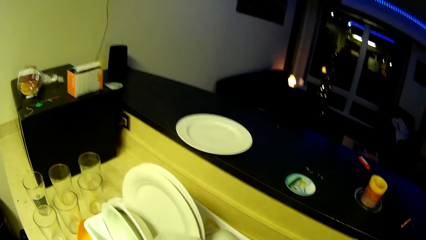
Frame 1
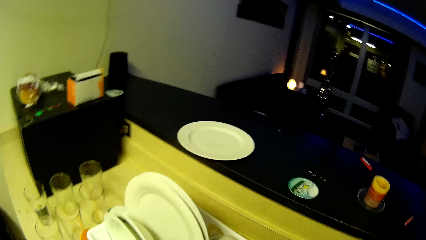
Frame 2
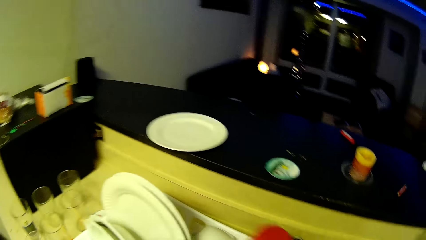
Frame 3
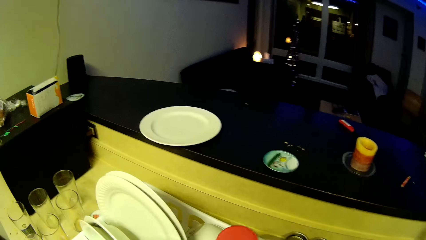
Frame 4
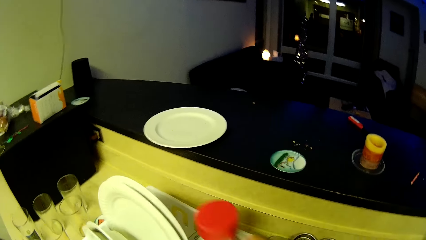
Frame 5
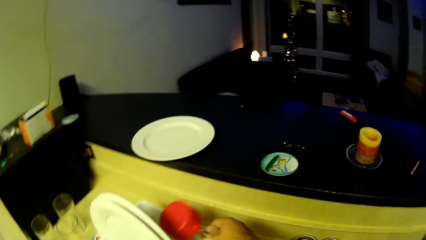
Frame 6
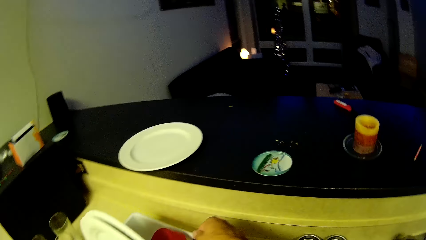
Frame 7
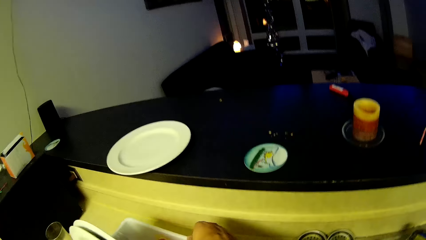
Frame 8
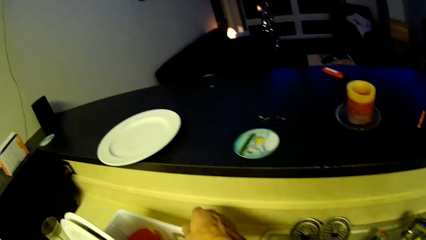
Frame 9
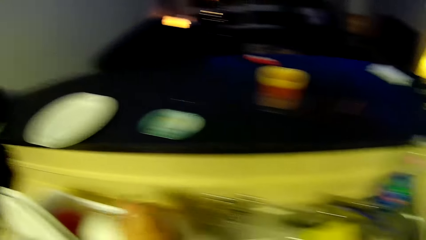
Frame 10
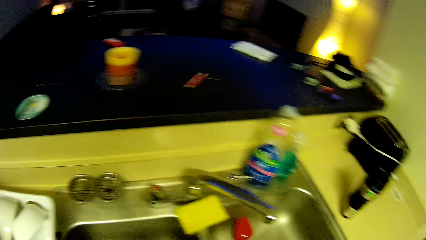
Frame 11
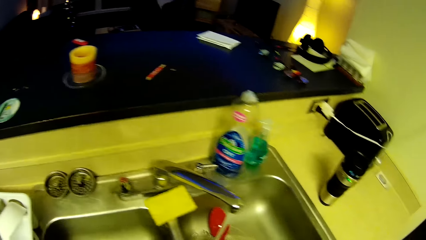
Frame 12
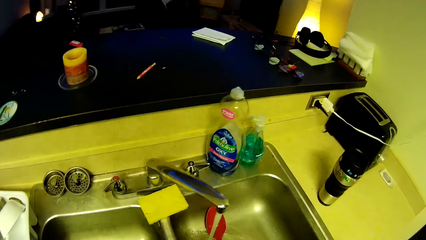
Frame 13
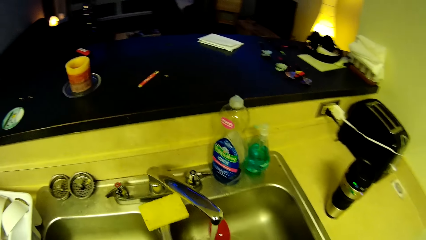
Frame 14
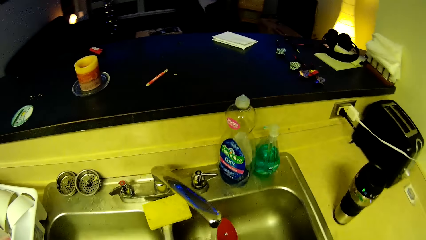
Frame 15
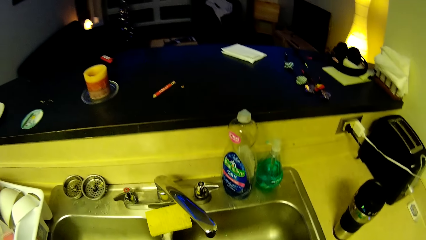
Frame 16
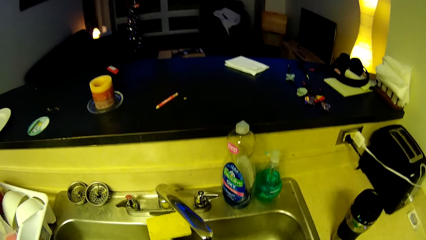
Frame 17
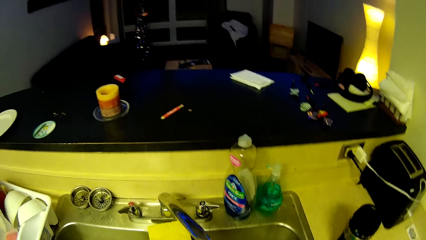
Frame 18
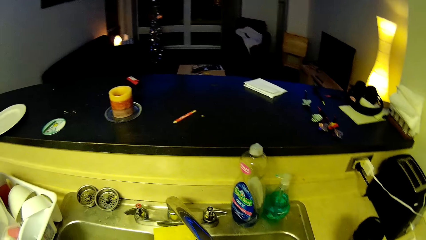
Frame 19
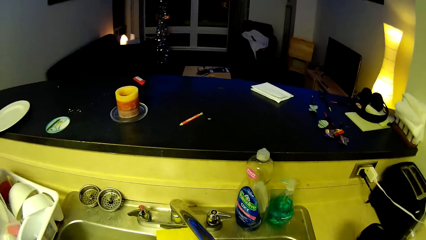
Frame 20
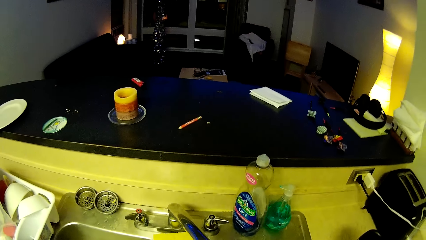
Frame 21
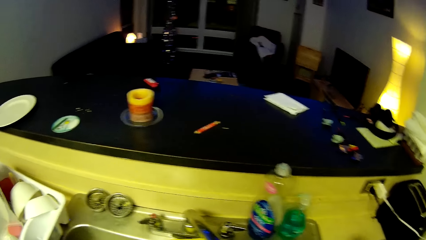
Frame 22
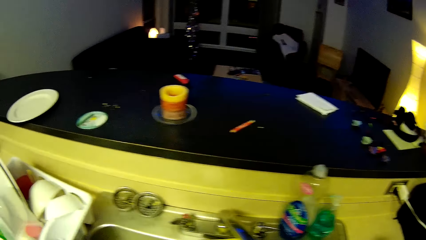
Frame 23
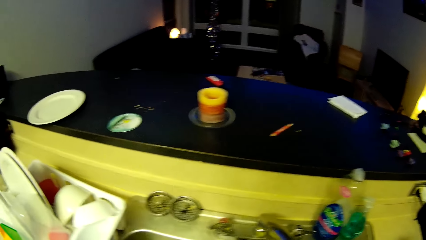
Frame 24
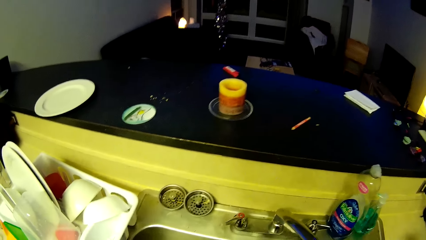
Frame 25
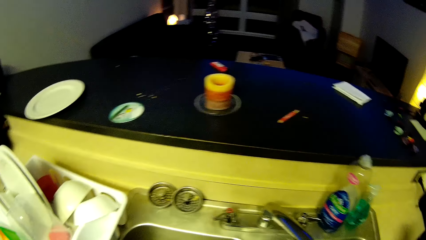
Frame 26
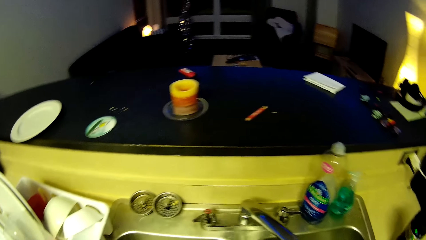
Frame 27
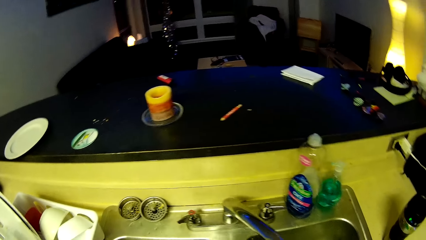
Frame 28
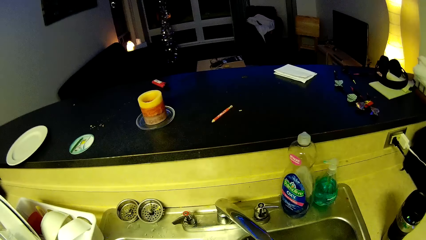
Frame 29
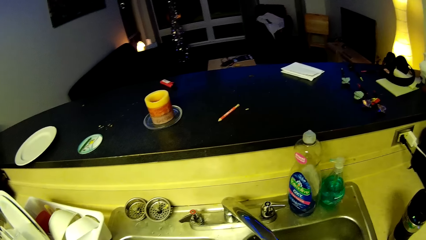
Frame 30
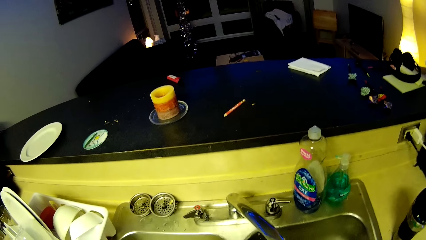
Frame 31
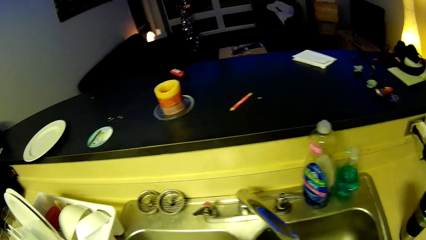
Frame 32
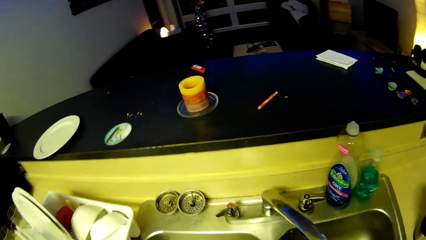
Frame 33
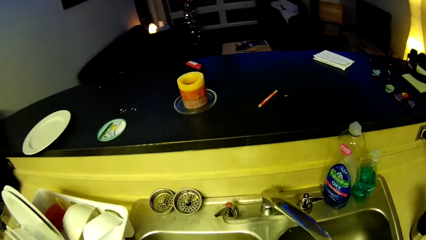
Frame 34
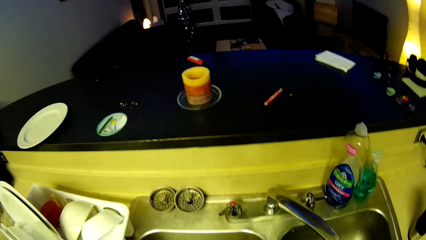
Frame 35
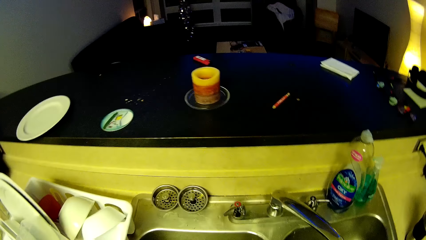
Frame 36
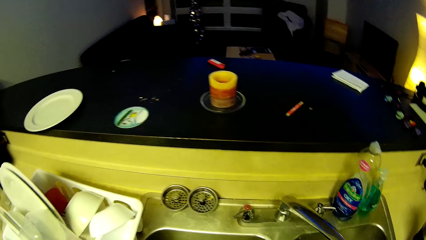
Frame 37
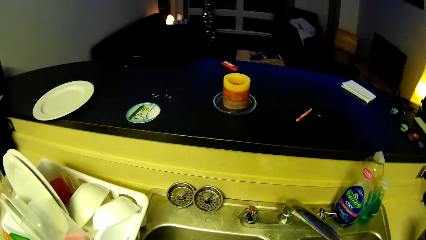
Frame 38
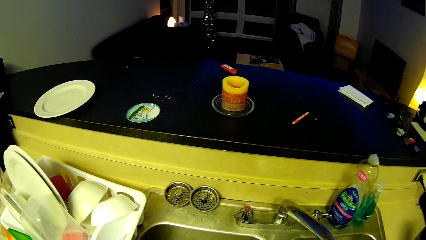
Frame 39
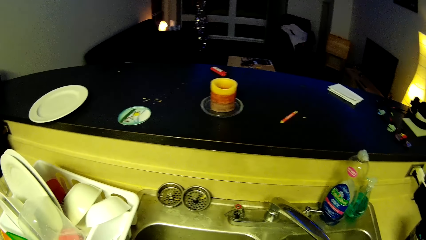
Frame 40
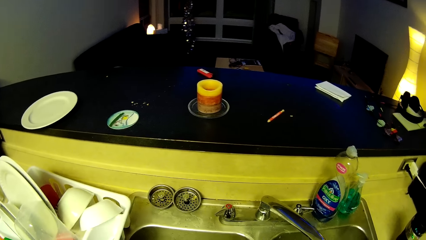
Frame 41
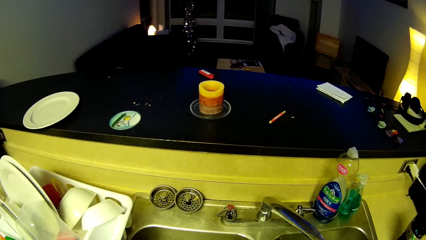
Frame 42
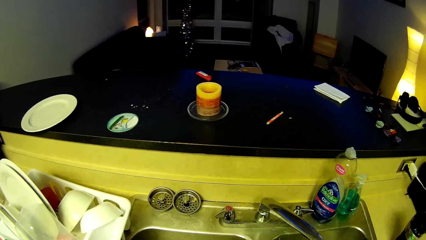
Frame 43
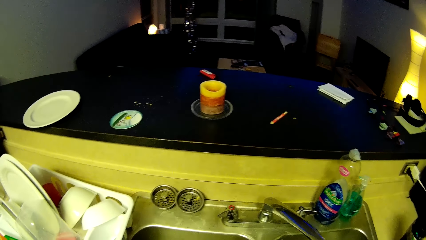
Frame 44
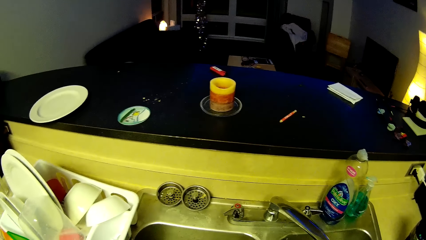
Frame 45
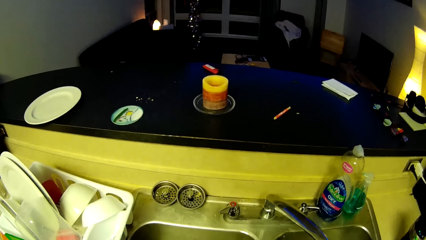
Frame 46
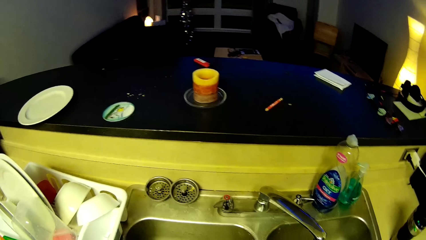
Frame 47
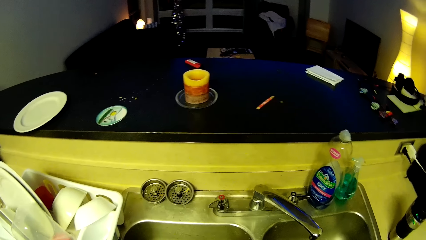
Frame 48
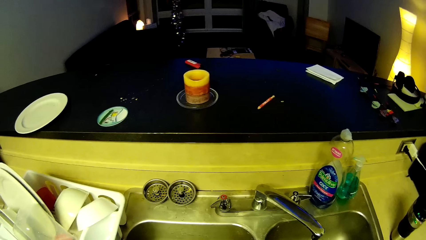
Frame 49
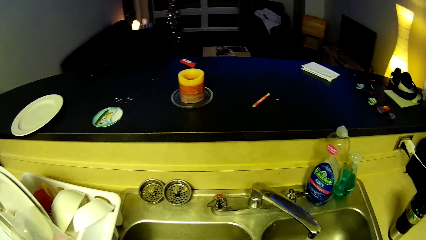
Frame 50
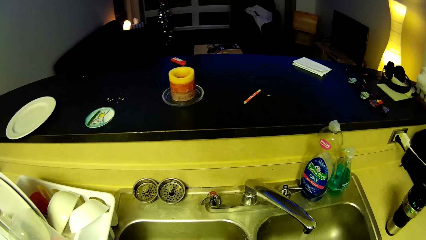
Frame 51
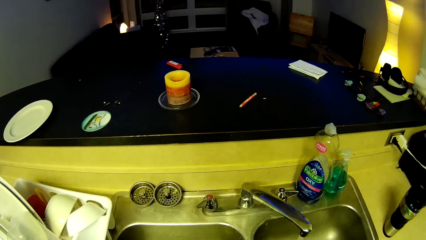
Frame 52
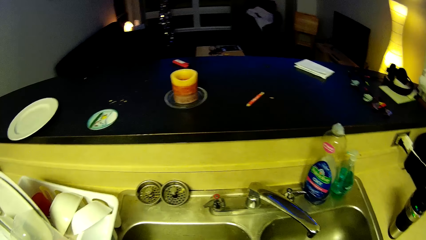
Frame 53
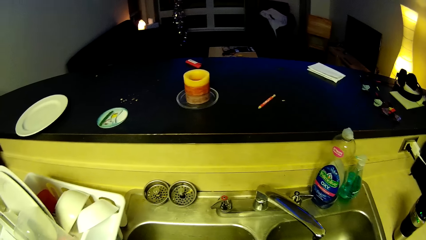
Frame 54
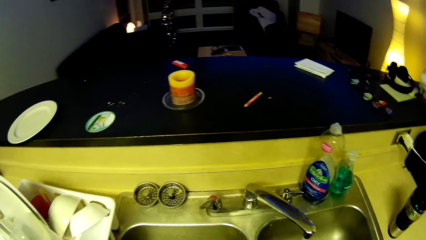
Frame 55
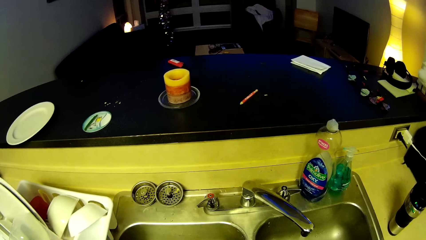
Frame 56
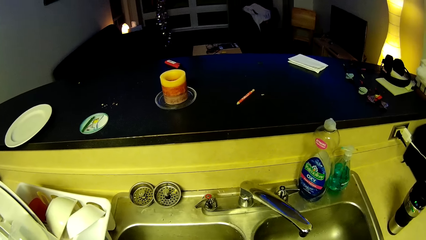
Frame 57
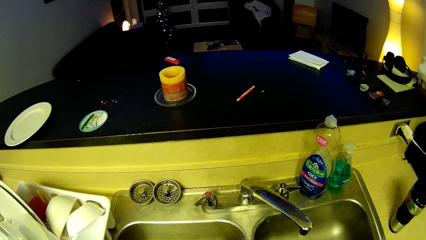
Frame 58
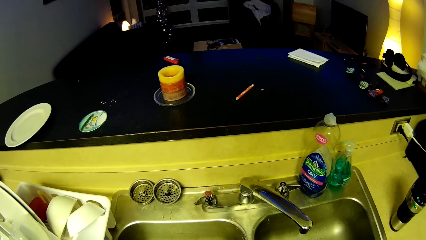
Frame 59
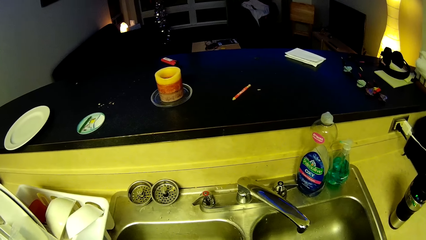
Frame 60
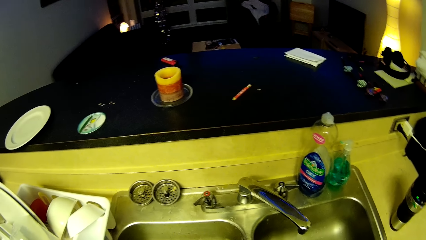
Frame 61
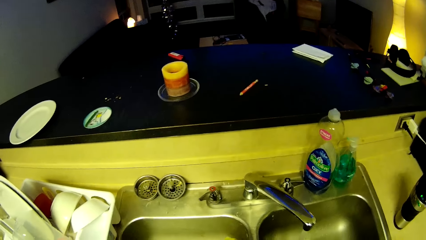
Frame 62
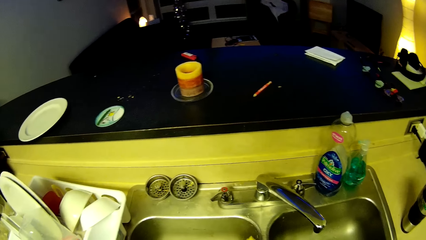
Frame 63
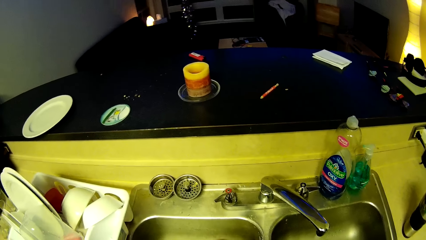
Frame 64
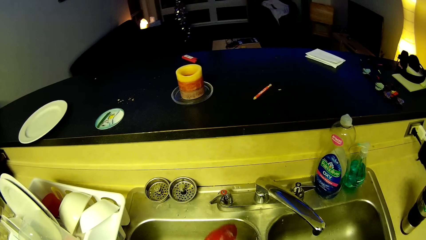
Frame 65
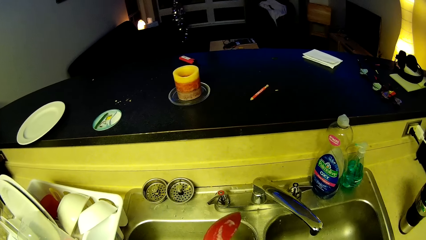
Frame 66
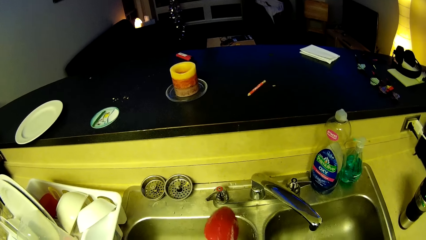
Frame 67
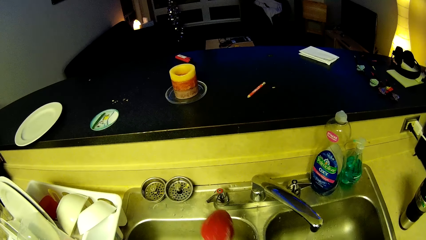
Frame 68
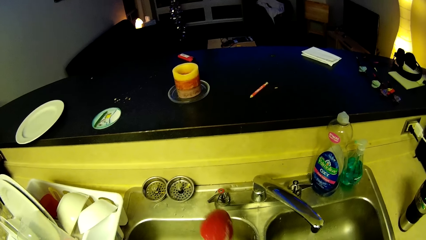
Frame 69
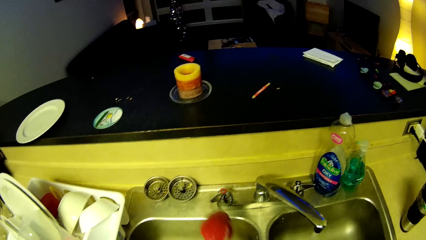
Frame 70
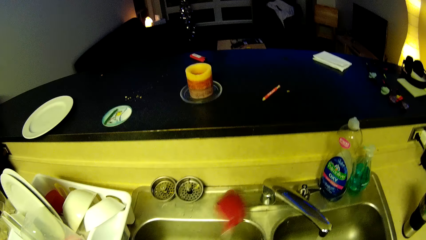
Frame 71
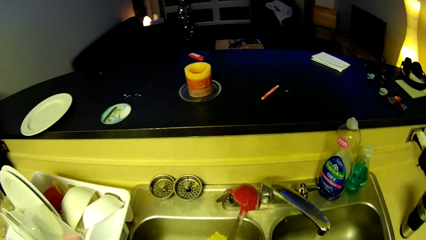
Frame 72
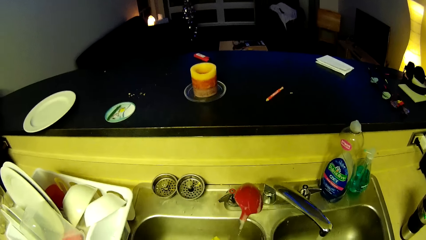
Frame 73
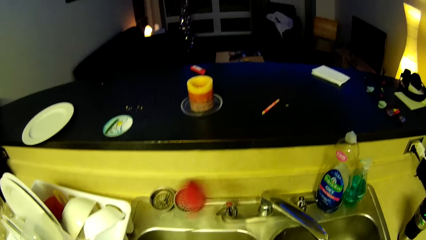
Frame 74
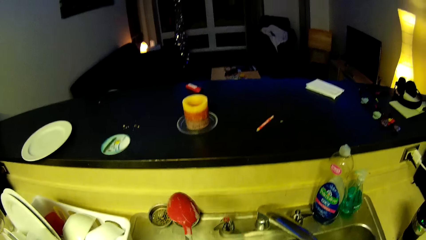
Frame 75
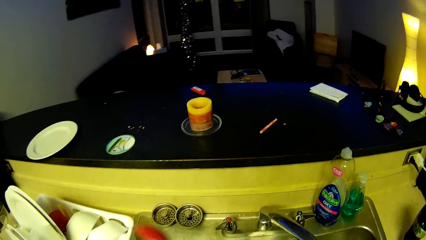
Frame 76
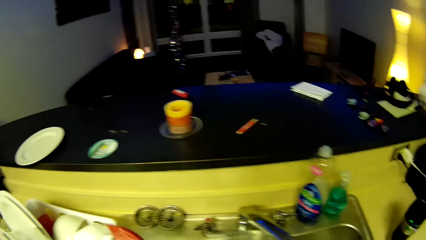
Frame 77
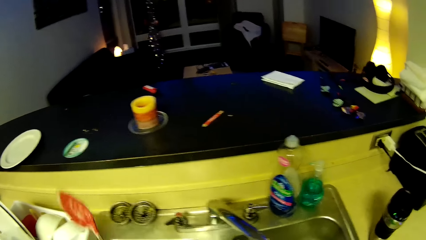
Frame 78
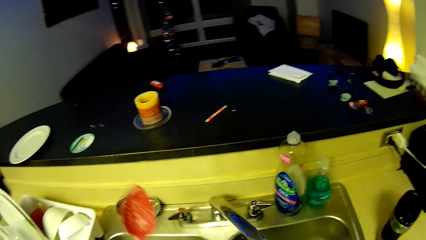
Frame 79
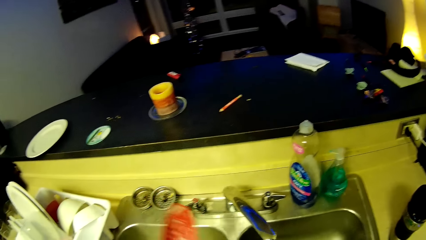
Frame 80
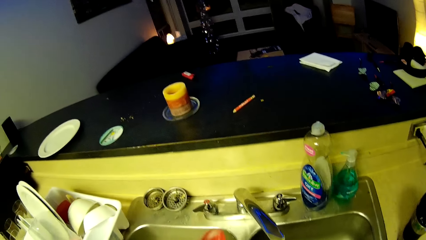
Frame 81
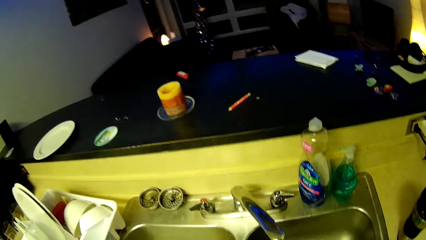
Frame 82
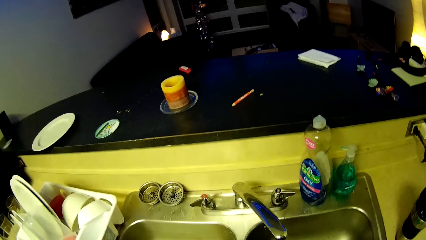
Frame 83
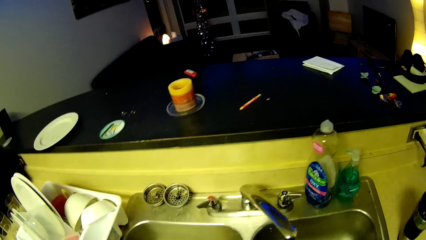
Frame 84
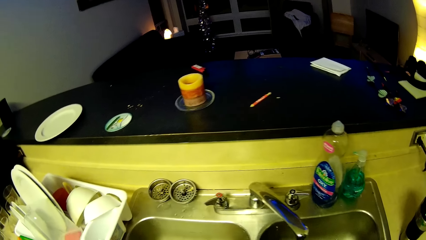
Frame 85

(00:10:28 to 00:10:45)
The camera wearer drops the red object in the plate drainer. He washes a serving spoon, and washes a spoon in his left hand with the sponge in his right hand.
